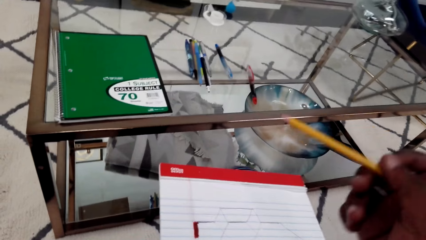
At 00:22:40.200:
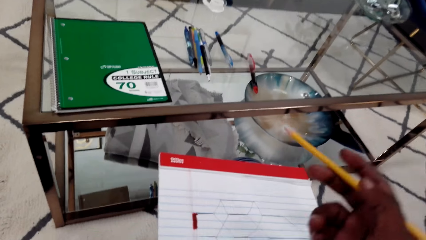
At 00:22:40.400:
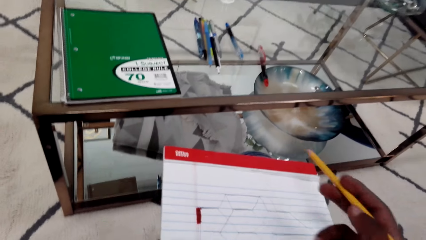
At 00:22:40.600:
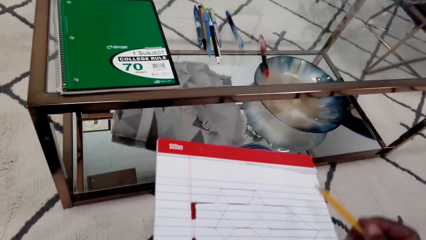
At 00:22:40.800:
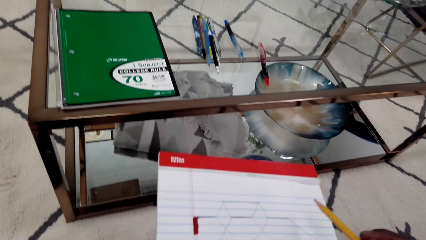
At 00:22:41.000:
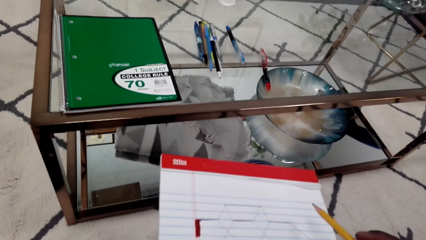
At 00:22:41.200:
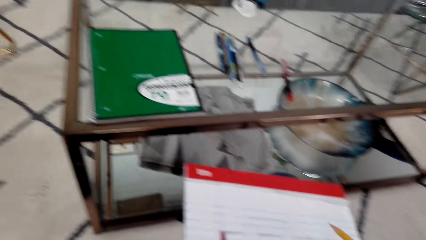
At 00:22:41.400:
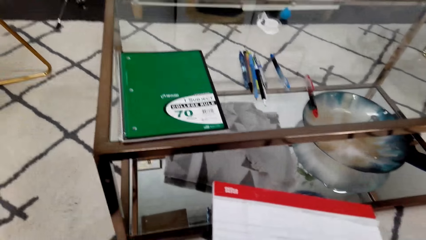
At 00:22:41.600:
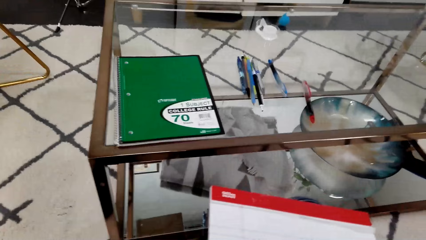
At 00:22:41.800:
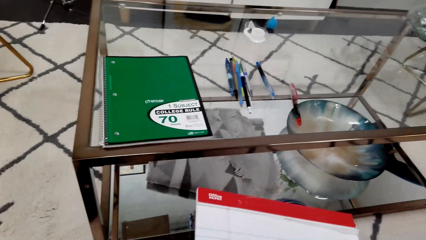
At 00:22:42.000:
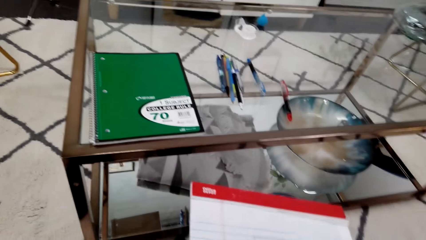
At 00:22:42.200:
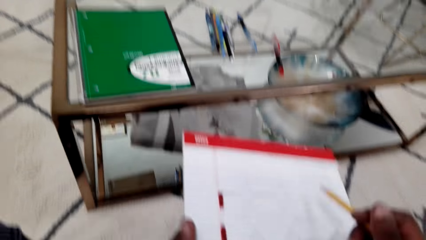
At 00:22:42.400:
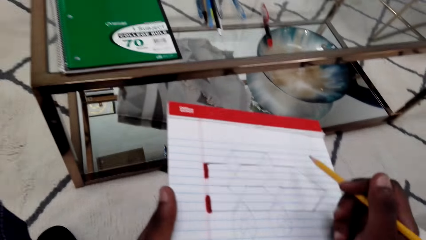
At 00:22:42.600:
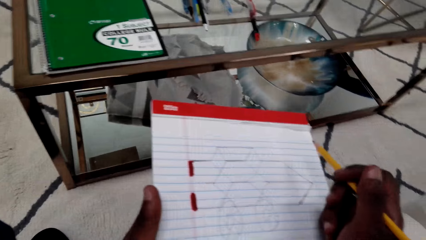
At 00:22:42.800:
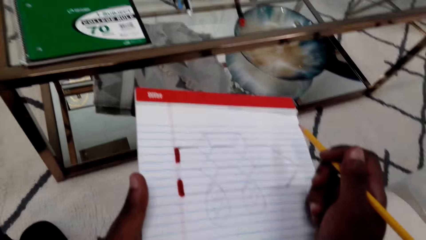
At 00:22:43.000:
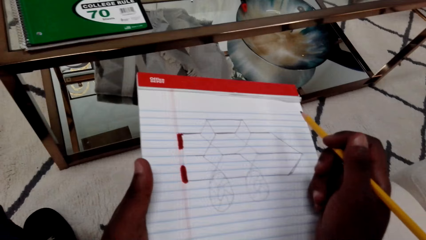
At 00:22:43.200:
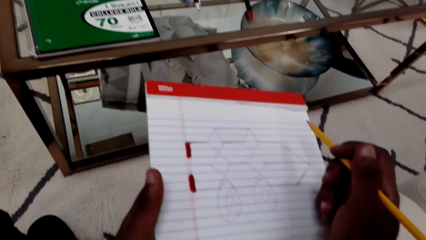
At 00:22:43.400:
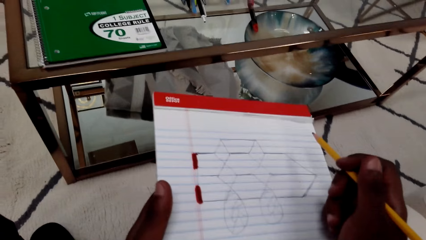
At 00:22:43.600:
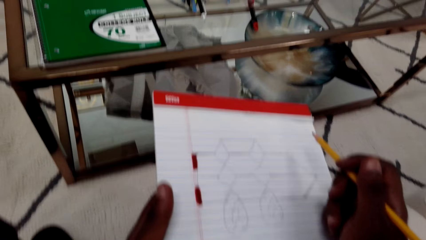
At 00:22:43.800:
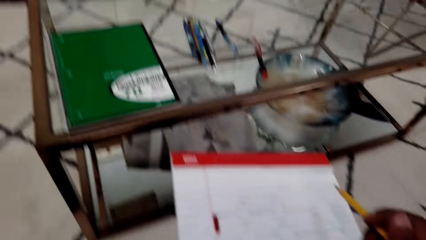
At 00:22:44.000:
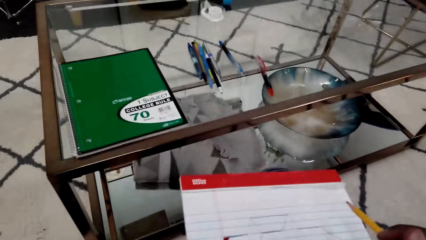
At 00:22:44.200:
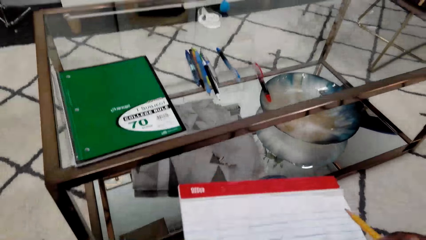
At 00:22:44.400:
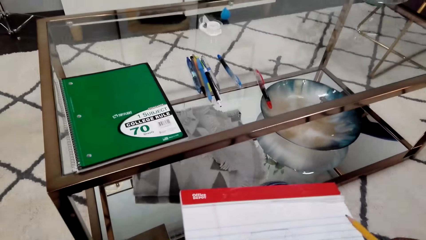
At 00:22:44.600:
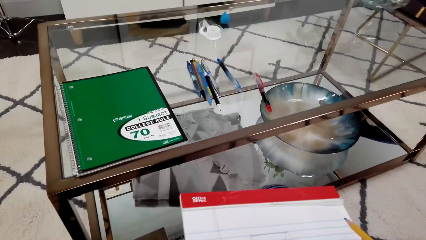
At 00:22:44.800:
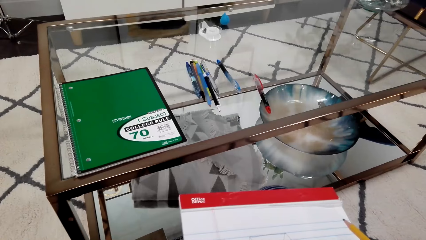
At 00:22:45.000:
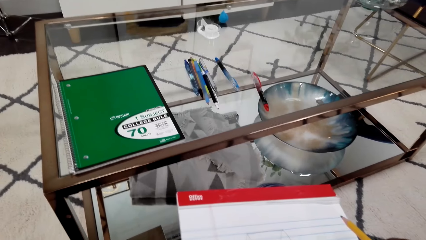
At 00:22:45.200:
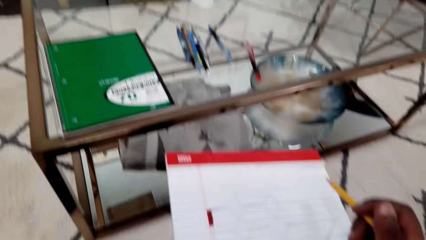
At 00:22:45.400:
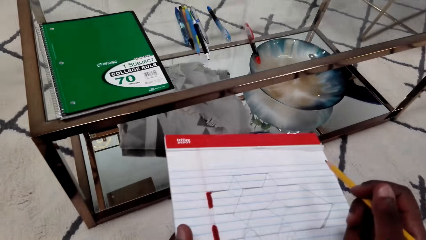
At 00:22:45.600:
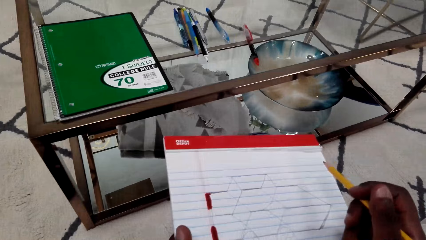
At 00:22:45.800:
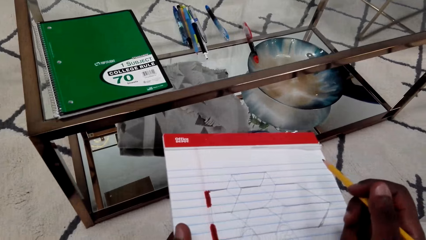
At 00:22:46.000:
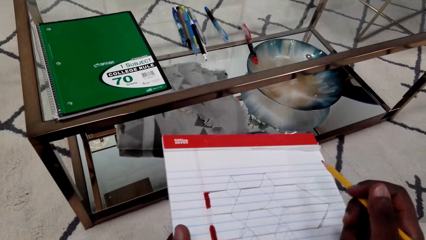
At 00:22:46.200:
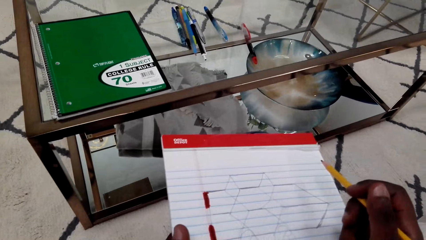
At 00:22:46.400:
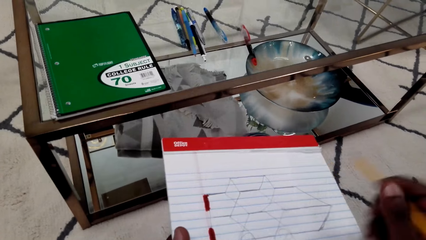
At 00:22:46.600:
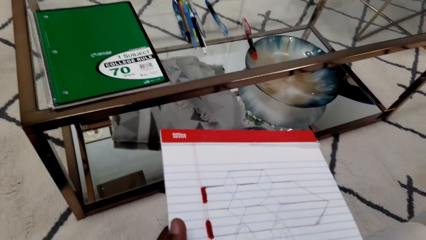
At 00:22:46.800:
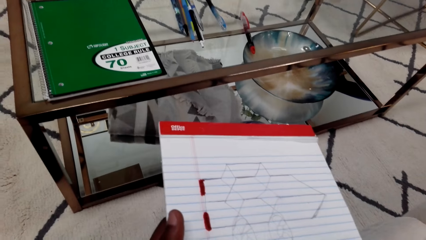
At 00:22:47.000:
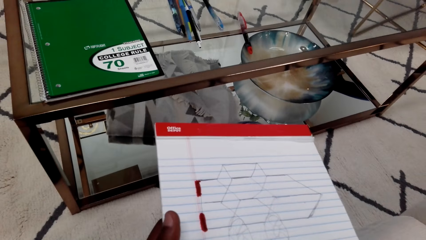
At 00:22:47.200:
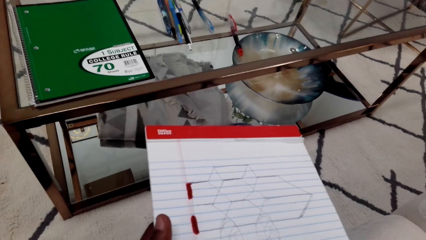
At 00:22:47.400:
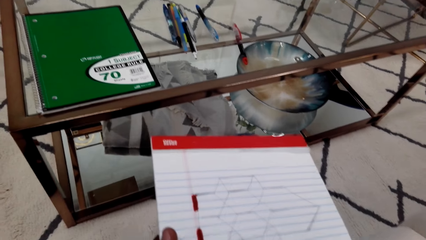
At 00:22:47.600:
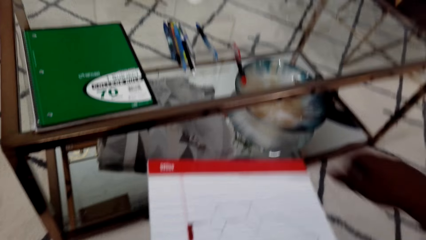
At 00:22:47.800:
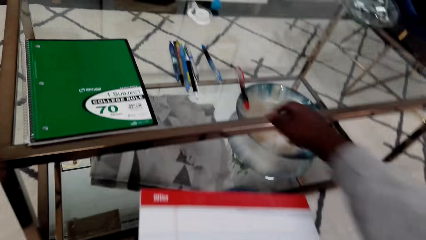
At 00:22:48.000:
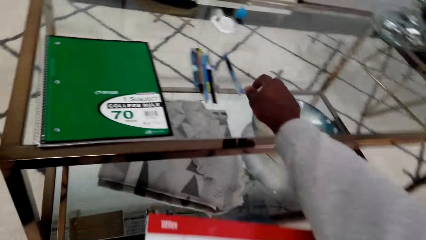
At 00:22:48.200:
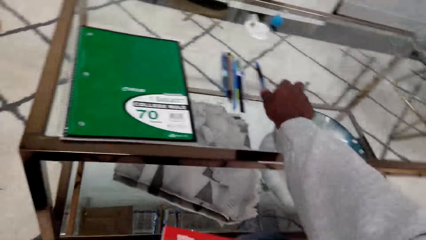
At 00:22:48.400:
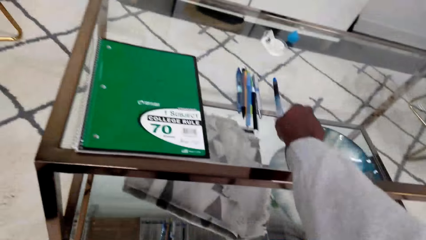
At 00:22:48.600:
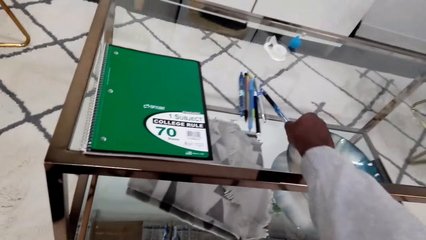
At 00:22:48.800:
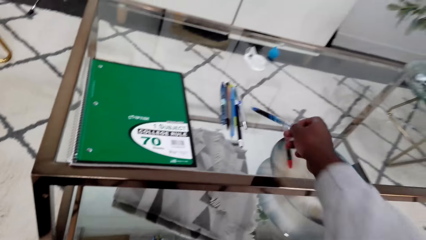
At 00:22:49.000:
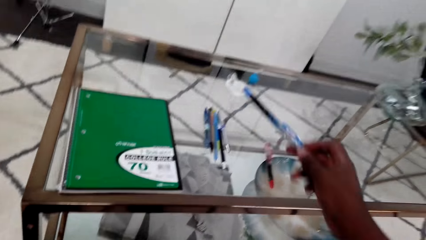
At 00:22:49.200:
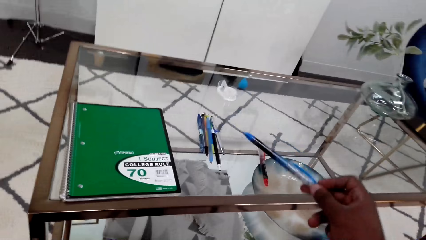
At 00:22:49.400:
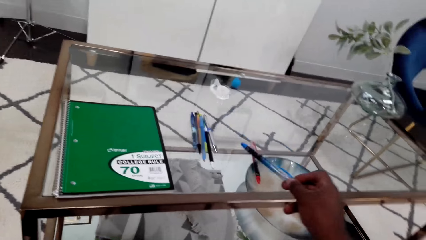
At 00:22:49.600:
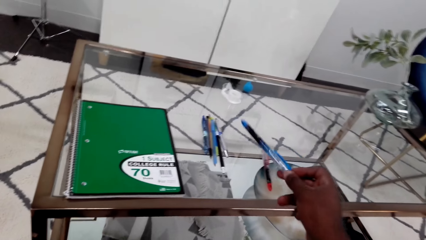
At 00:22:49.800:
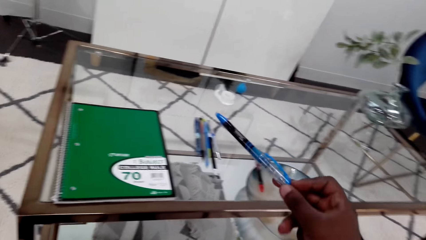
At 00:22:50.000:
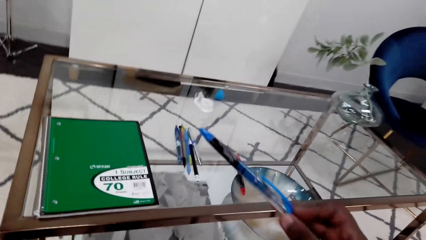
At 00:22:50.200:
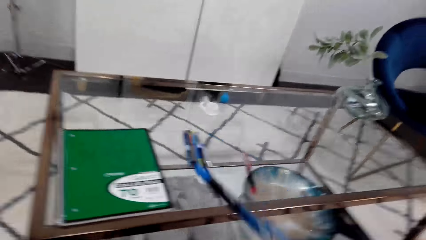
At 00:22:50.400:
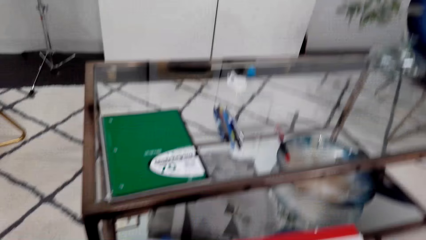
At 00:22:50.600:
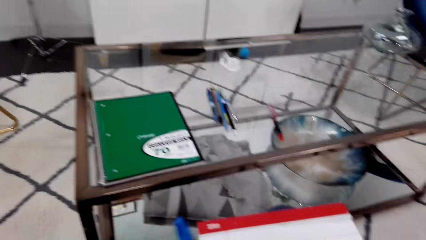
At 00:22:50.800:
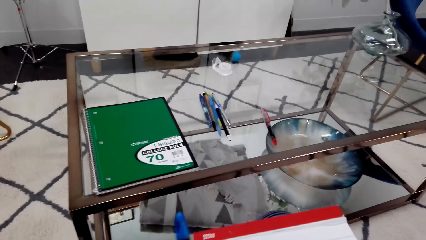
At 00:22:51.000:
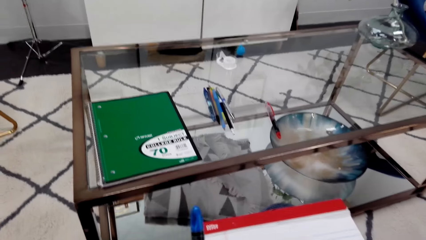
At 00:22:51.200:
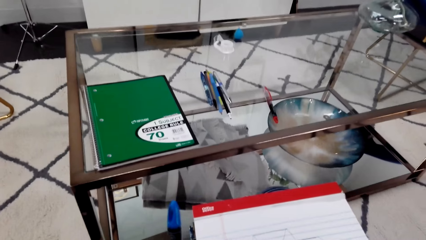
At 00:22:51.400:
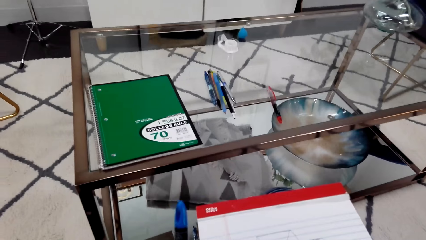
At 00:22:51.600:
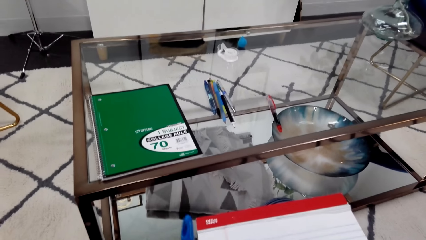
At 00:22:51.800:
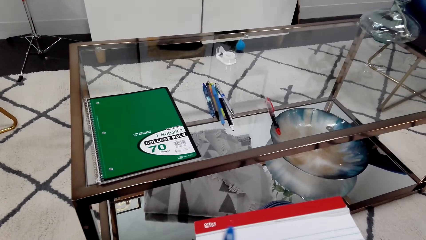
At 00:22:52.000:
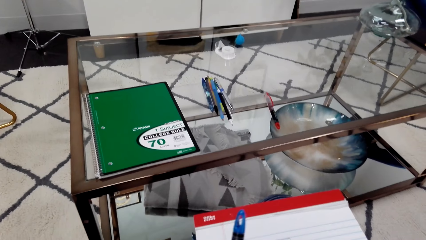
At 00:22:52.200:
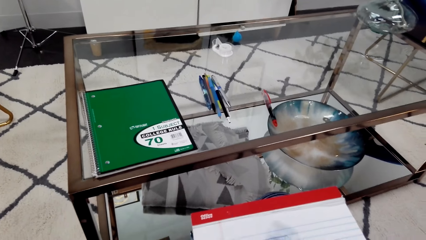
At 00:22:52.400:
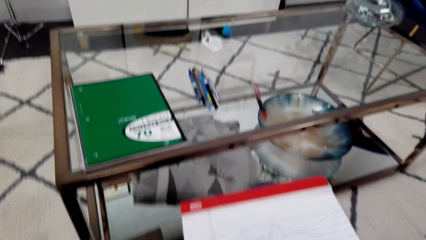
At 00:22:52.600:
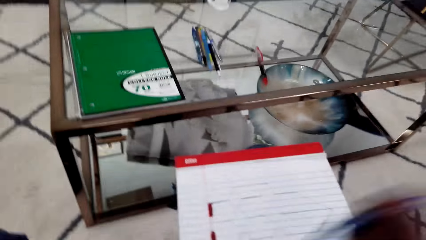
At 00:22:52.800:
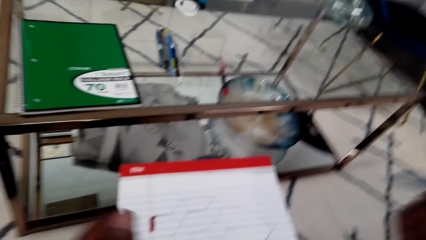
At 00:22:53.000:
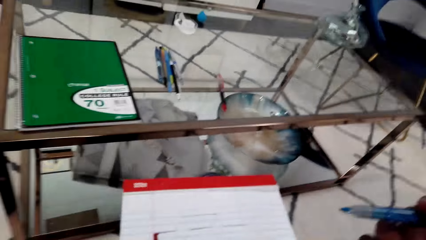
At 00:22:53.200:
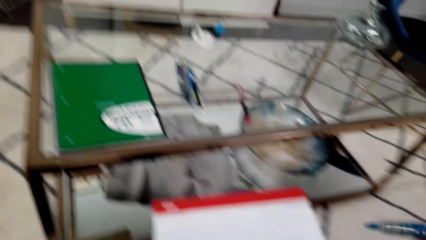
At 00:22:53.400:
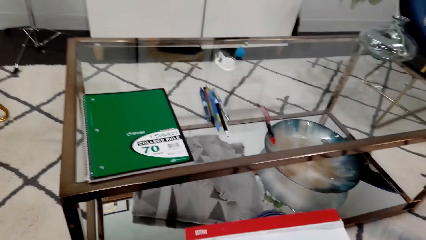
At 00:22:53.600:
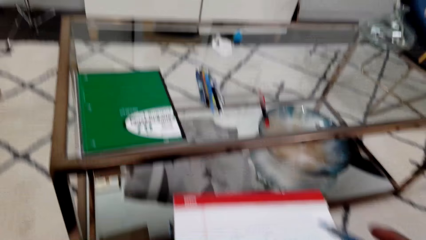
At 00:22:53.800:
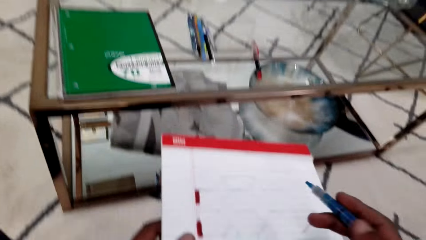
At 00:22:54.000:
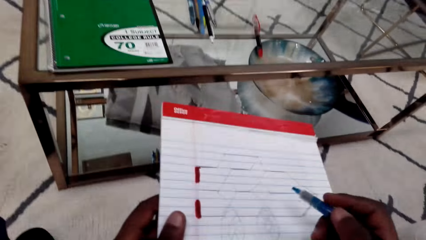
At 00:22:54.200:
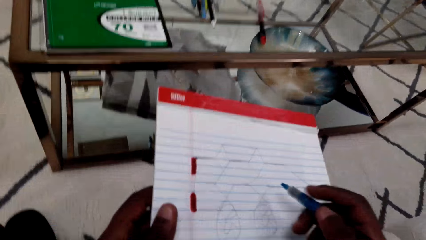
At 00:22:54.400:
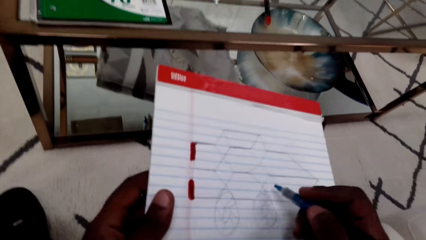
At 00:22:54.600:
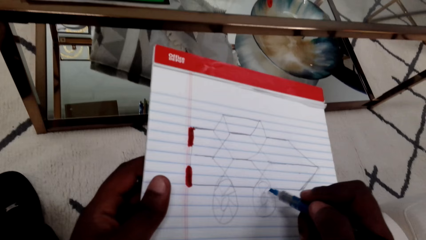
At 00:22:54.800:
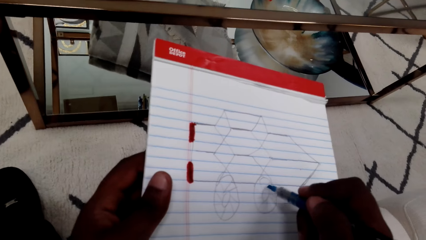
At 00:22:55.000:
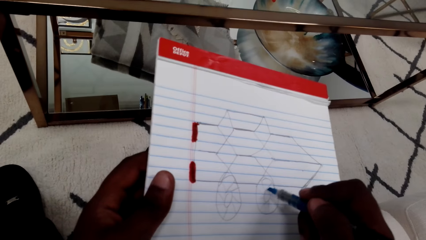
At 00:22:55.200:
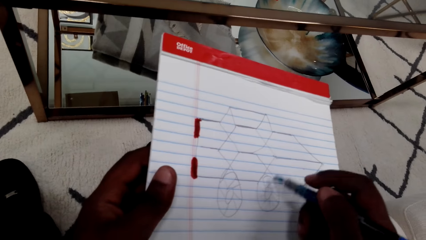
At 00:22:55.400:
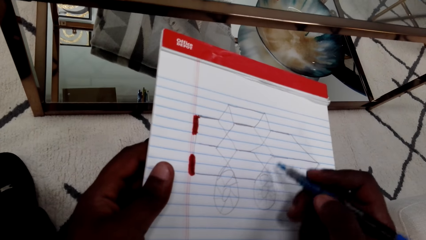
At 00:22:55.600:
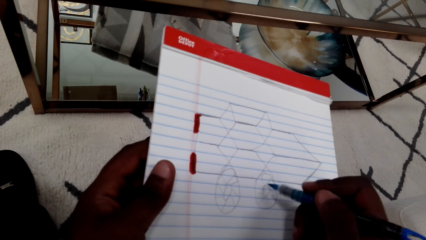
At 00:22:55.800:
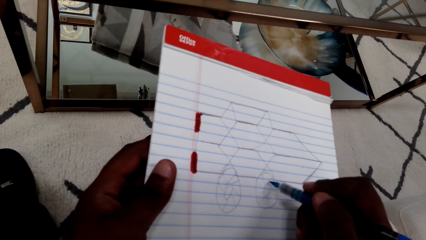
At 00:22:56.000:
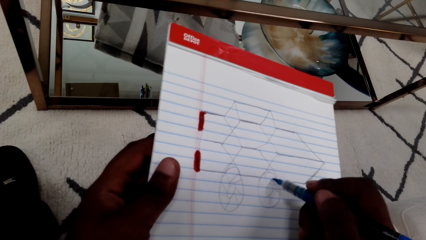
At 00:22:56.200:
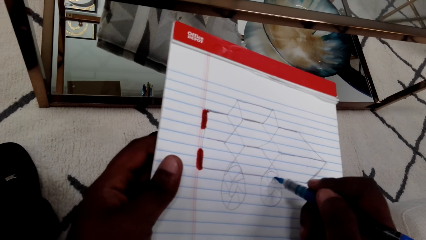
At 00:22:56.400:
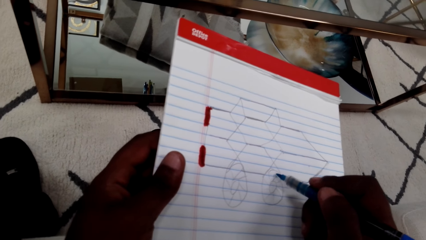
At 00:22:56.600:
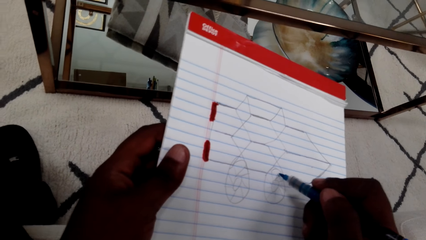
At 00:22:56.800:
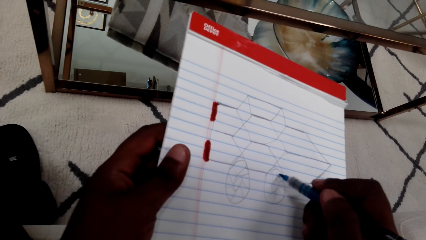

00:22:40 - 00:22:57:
The camera wearer takes a pencil. They check the drawing in hand. They hold a book and a pen. They put the pencil down. They take a blue marker pen from the table. They remove the lid from the pen.
